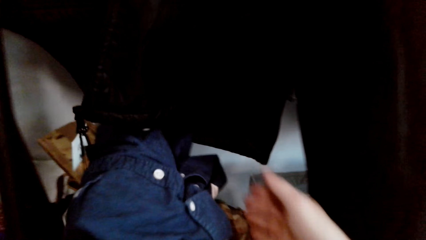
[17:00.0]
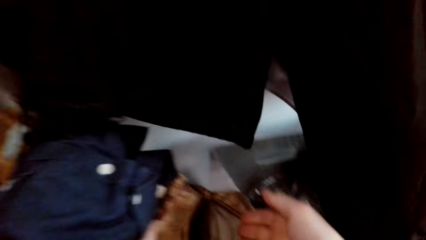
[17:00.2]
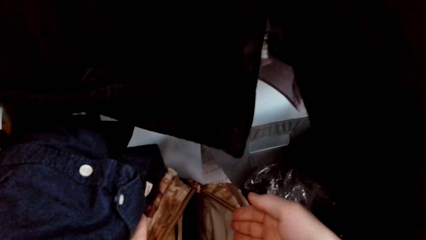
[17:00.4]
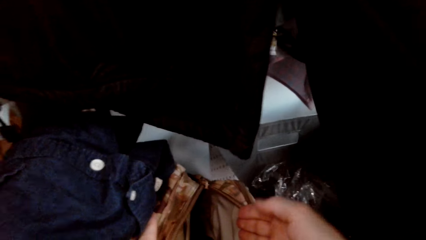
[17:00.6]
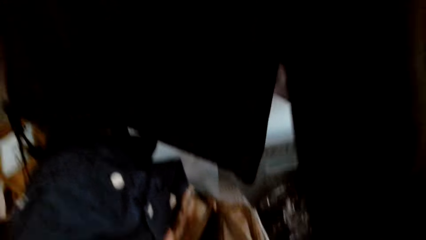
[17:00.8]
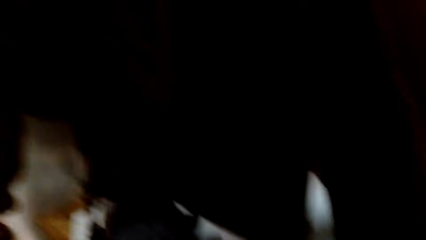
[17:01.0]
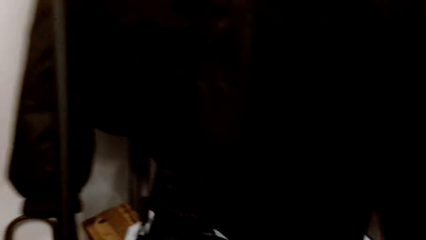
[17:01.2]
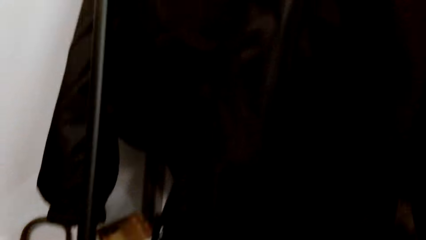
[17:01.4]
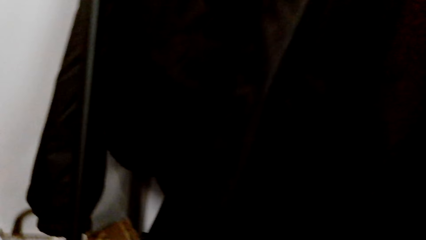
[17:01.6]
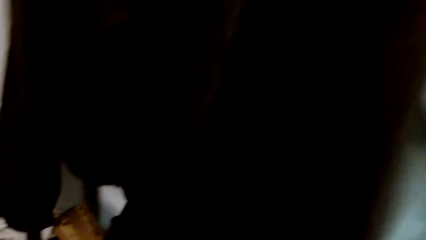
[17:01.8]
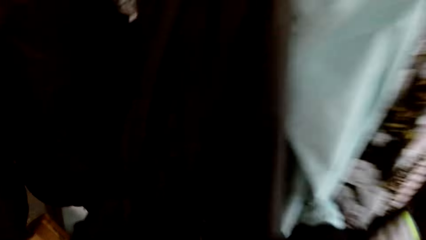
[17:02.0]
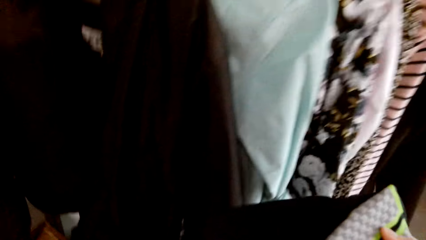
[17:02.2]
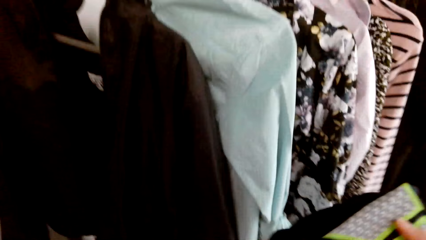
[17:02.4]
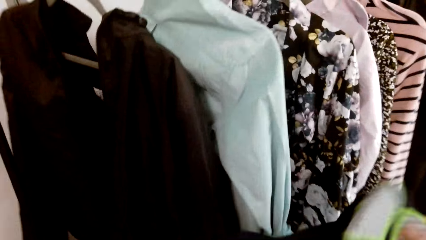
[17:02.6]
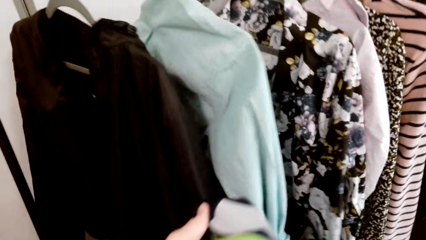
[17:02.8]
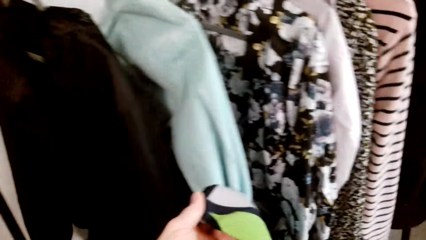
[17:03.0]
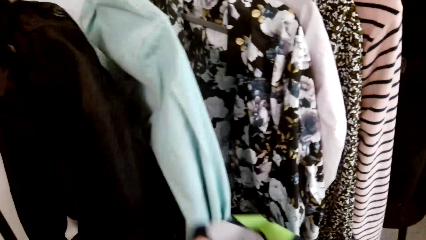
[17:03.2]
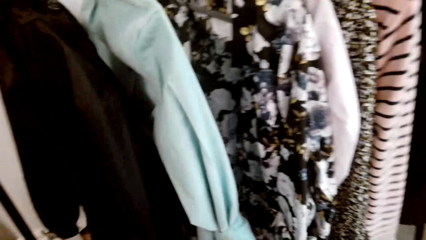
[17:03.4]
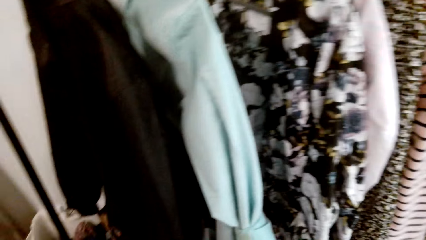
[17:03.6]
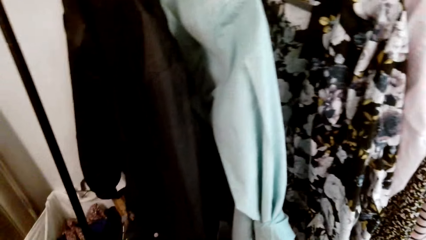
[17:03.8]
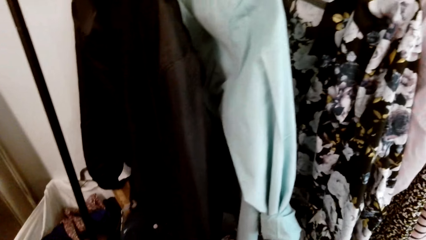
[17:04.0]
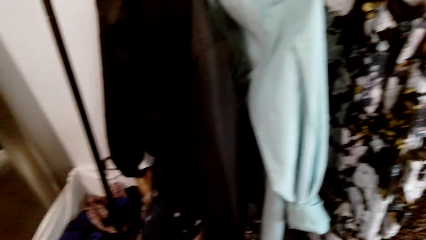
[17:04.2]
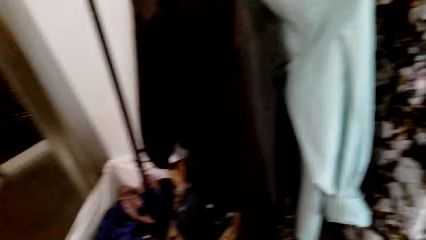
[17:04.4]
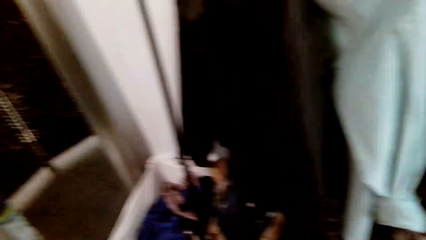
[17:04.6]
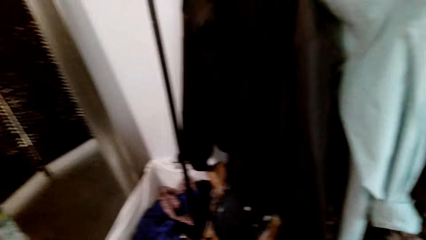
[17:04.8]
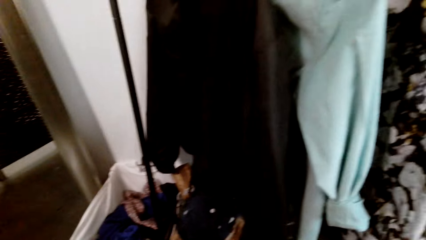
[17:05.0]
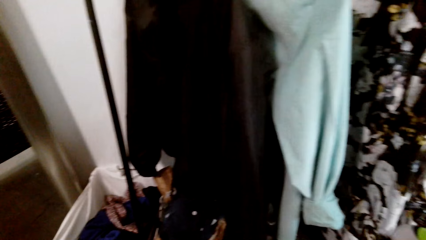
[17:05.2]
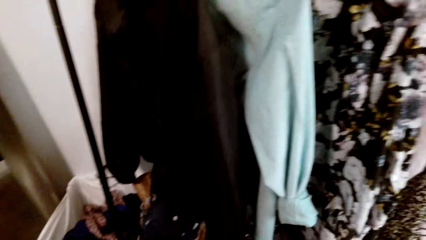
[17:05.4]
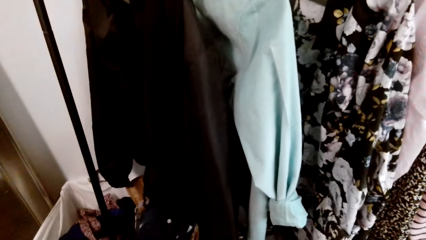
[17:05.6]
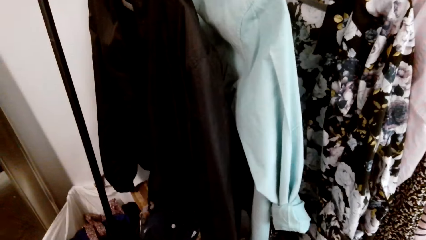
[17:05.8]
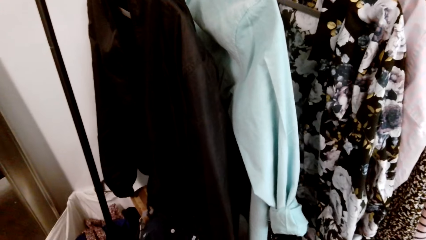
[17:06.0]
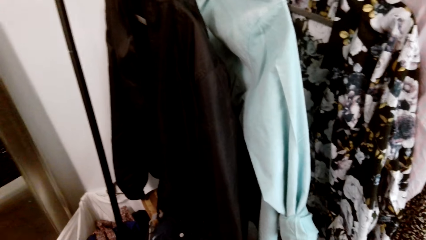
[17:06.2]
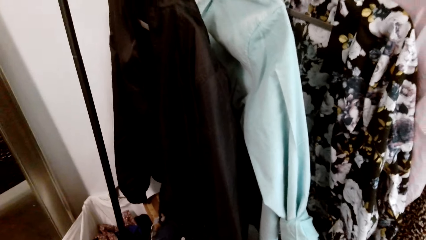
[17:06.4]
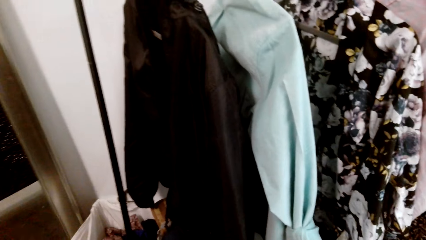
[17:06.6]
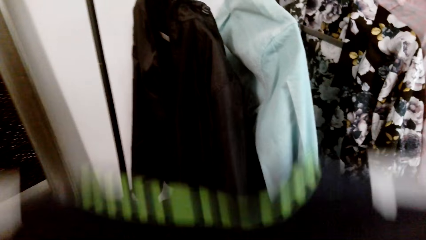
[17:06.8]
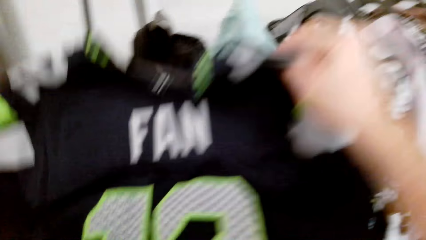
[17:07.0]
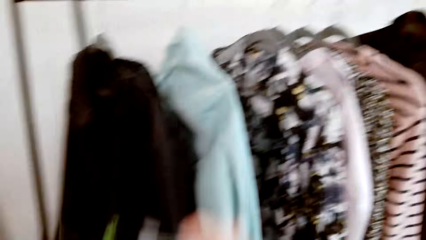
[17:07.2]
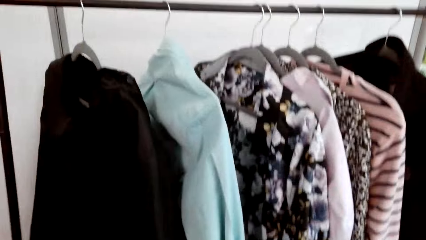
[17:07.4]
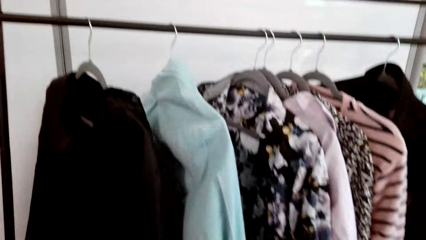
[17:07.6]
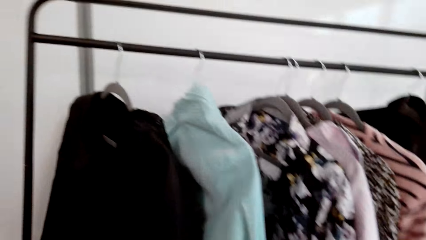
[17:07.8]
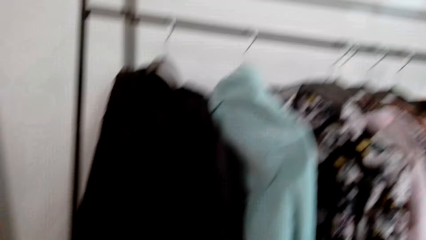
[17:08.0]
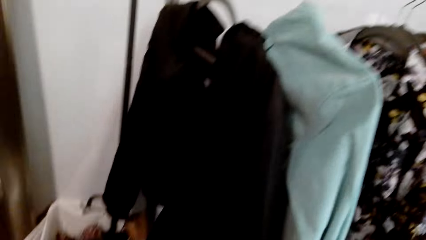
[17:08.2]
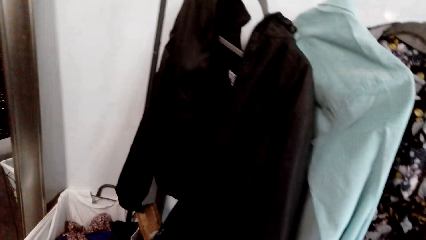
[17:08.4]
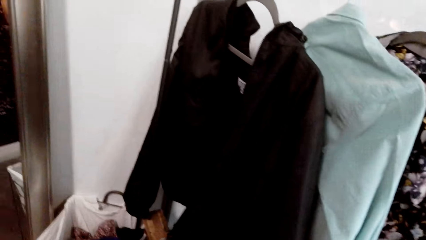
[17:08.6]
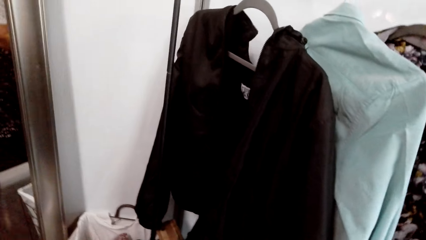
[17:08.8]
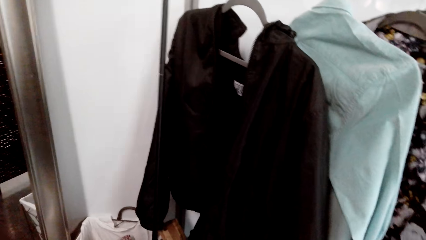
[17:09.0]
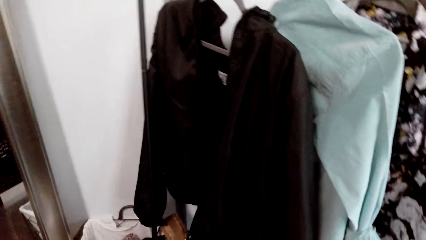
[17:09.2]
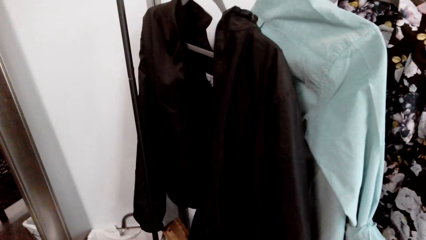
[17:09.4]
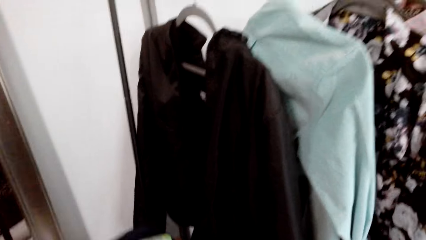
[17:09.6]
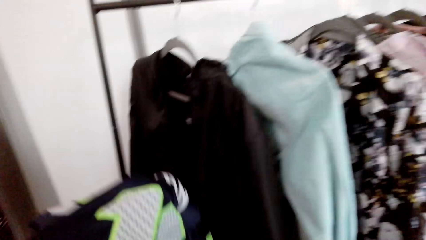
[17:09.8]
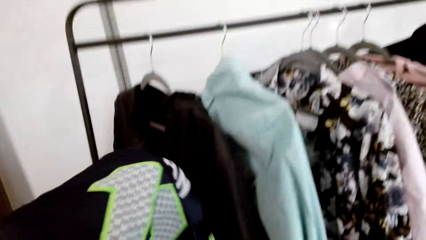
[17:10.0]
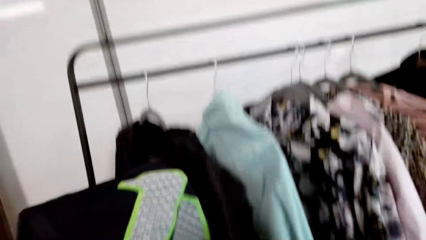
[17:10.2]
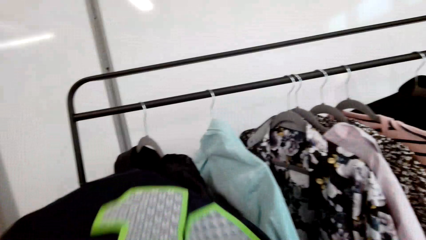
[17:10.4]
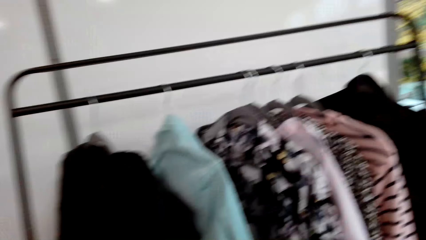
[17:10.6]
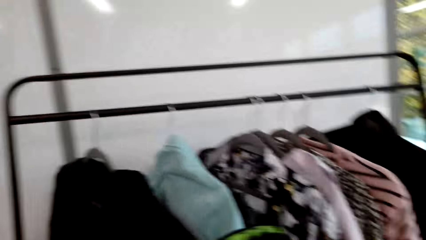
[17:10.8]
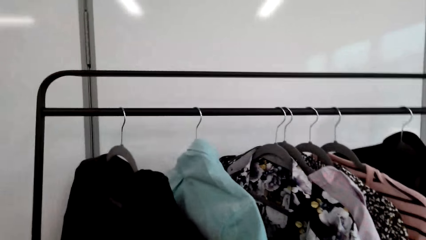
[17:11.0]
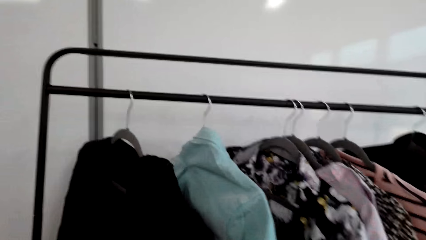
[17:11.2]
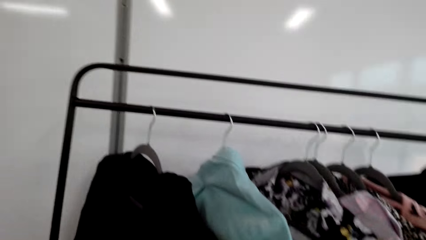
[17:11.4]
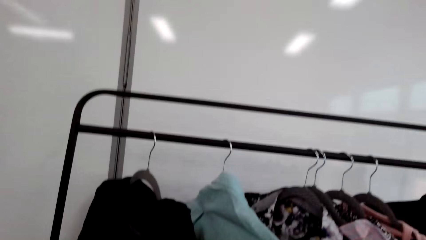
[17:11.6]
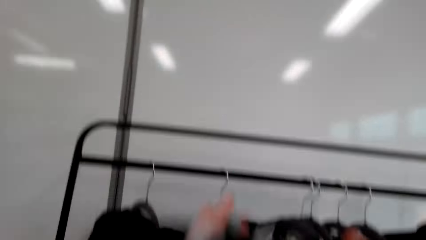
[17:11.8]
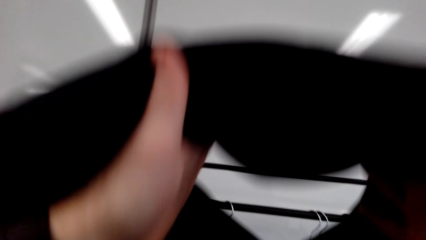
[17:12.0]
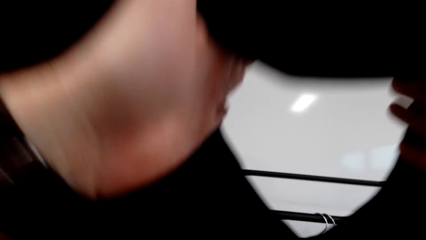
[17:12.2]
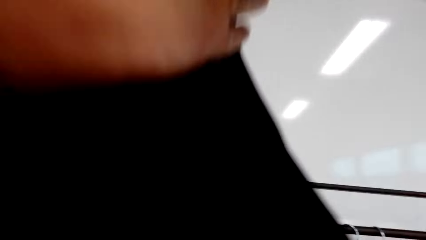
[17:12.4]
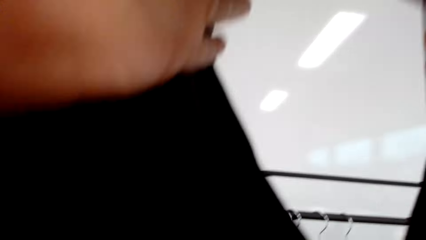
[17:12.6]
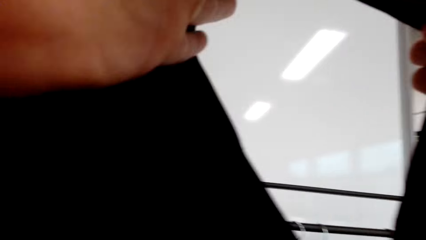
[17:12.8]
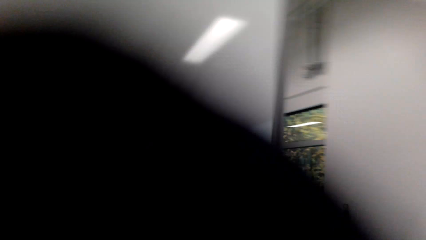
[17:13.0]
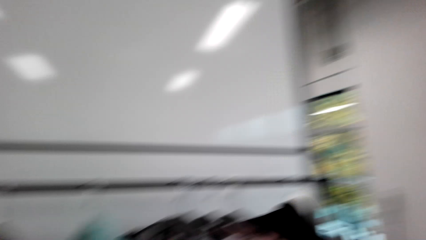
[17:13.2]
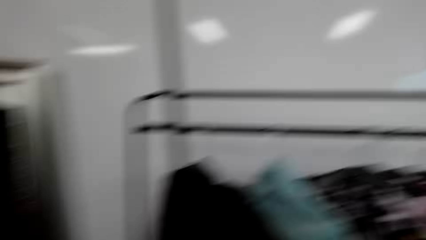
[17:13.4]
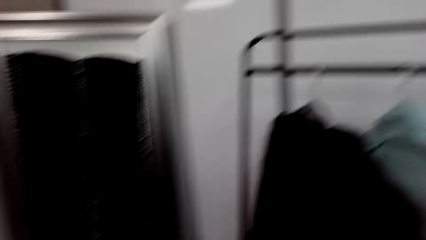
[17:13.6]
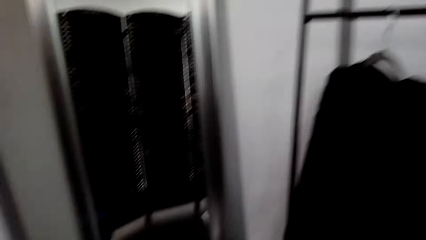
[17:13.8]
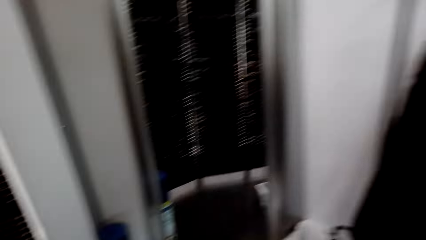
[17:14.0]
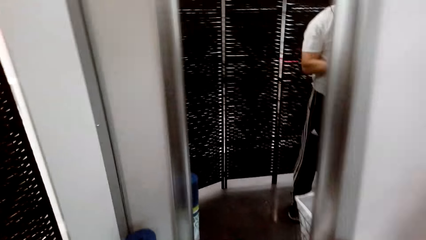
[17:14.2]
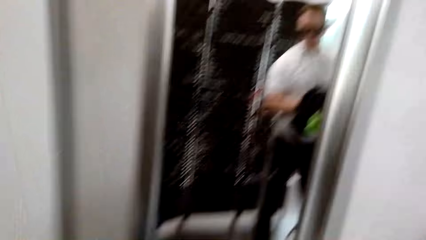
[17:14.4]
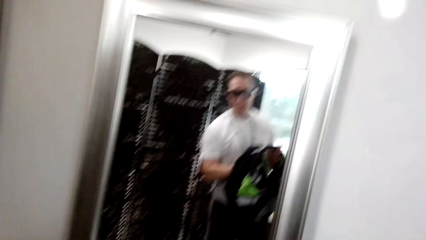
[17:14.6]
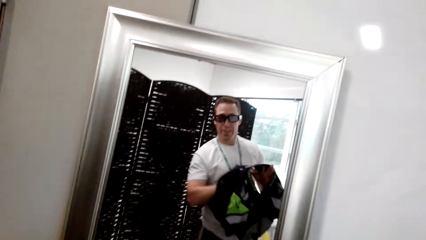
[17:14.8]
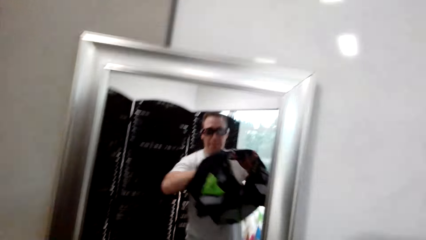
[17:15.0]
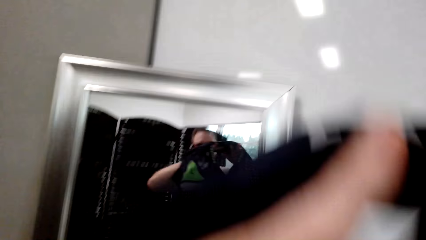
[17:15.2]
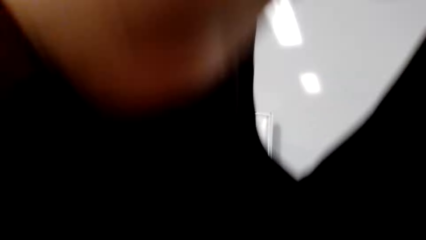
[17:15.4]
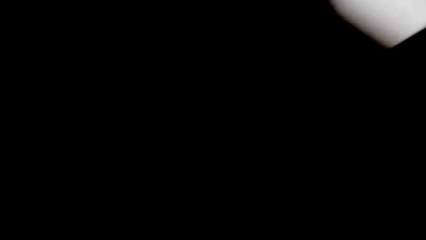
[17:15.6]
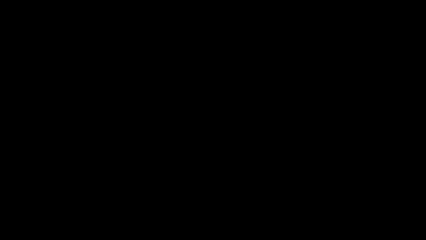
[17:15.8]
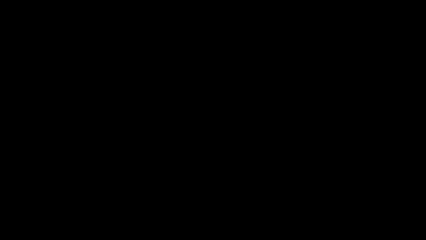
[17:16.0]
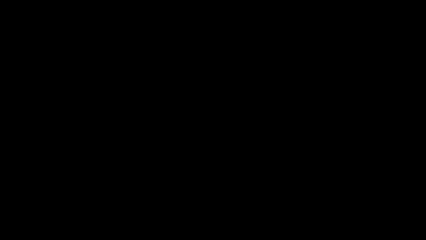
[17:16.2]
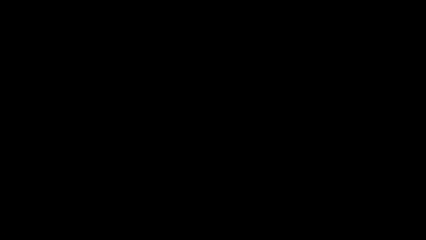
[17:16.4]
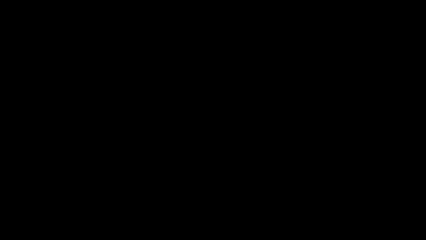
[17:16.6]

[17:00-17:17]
The camera wearer places a shirt on top of the bag. They hold the shirt. A man talks to the camera wearer. The camera wearer looks around. They hold out the t-shirt with both hands. They talk to the man. They hold up the t-shirt. They wear the shirt. The man talks to the camera wearer.
